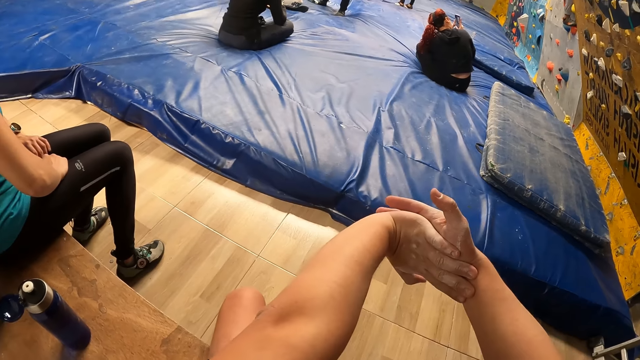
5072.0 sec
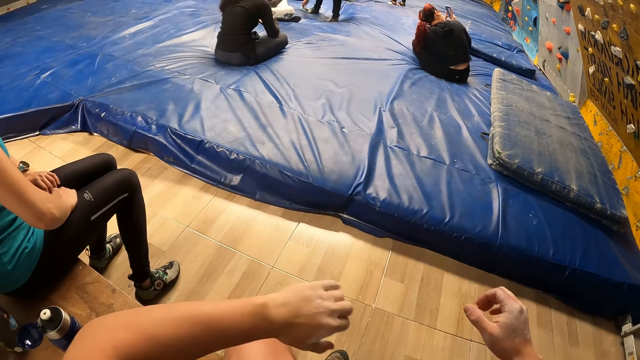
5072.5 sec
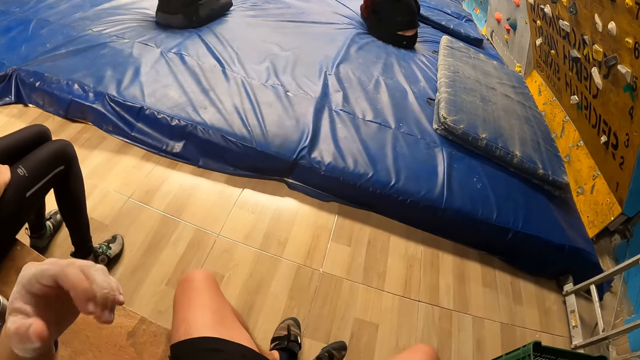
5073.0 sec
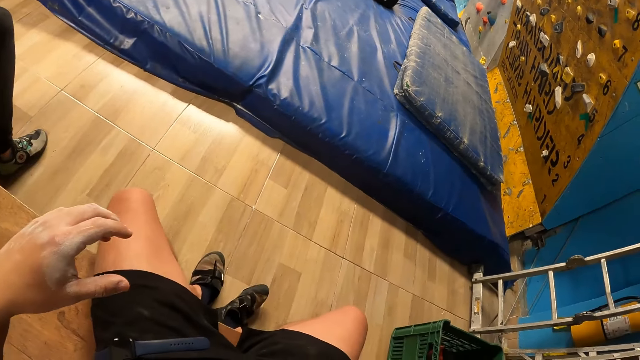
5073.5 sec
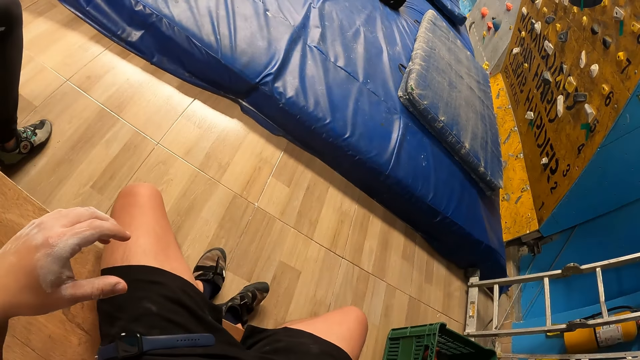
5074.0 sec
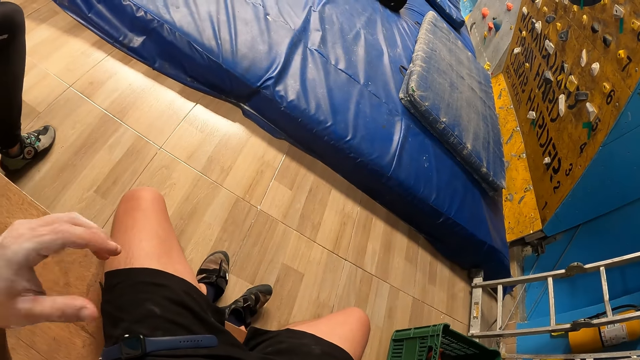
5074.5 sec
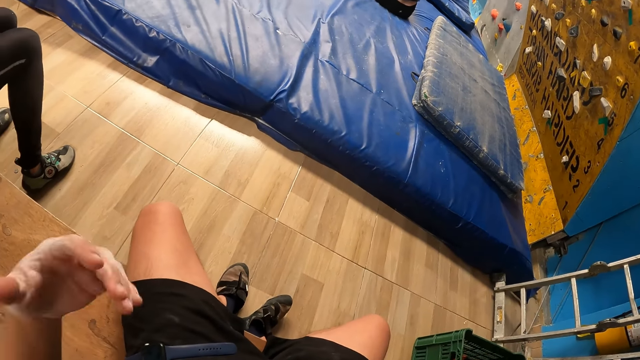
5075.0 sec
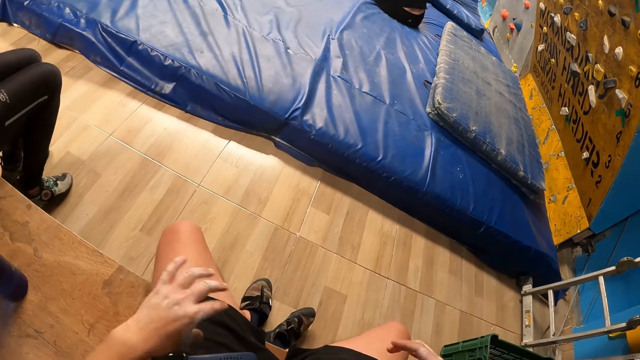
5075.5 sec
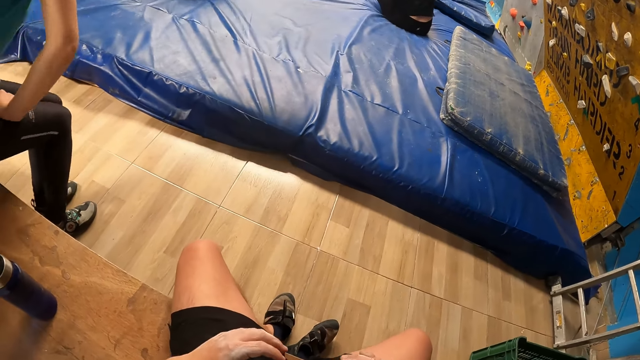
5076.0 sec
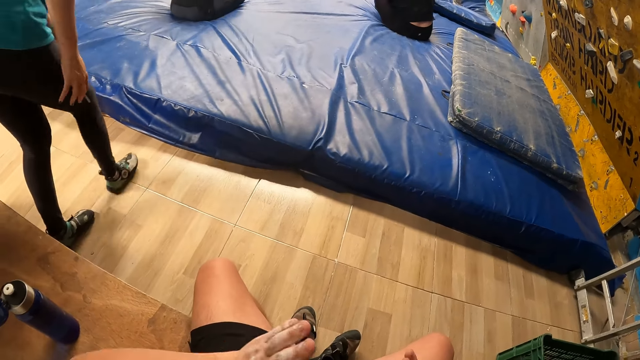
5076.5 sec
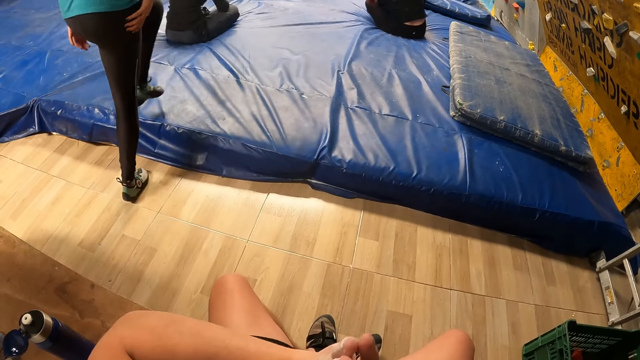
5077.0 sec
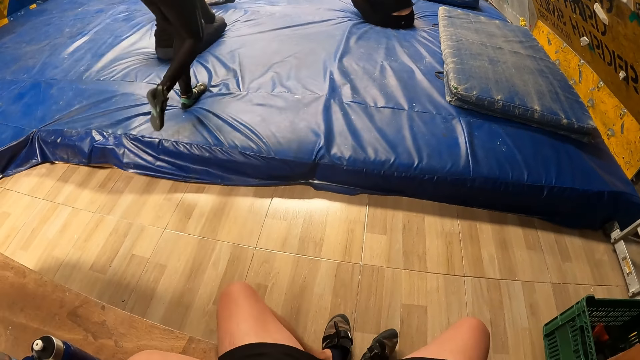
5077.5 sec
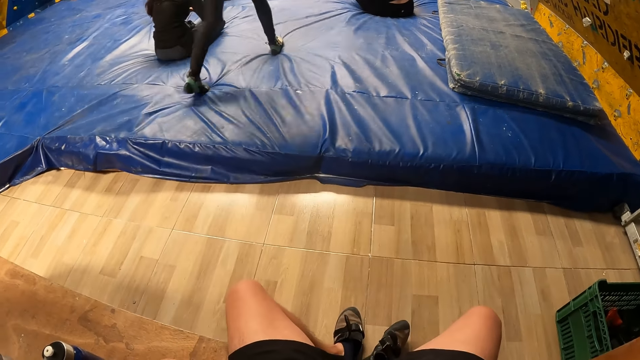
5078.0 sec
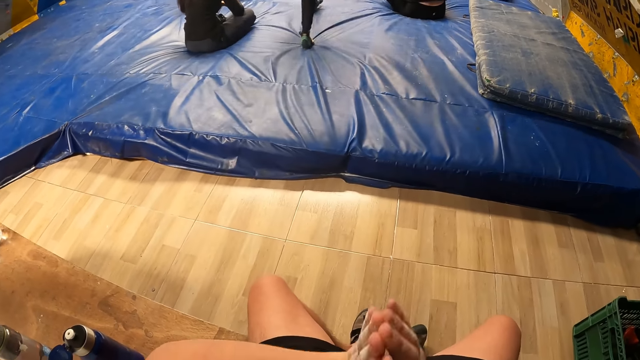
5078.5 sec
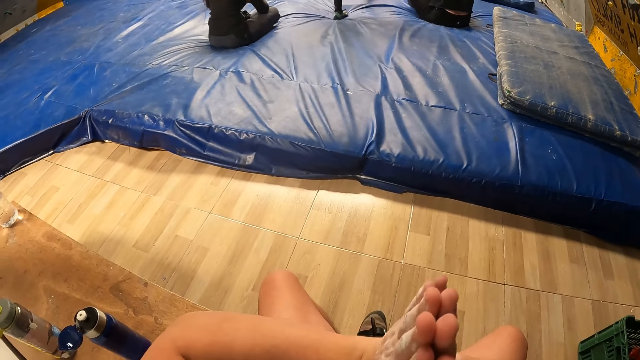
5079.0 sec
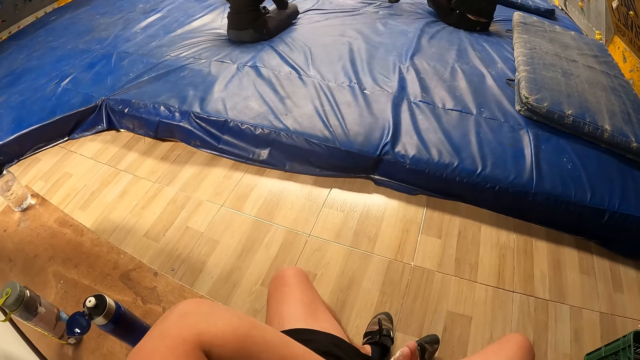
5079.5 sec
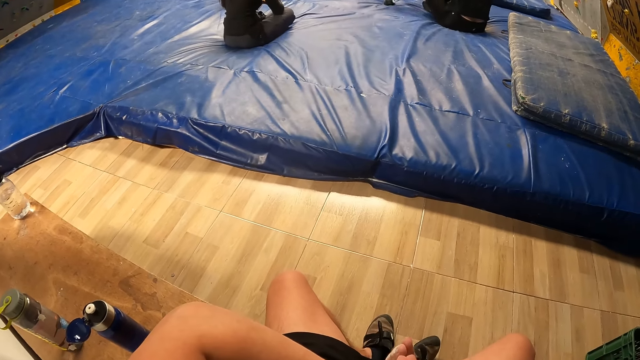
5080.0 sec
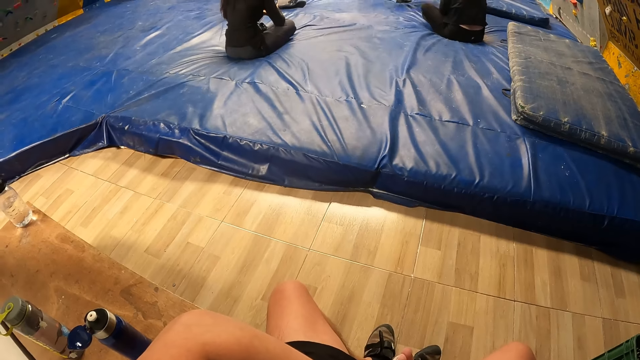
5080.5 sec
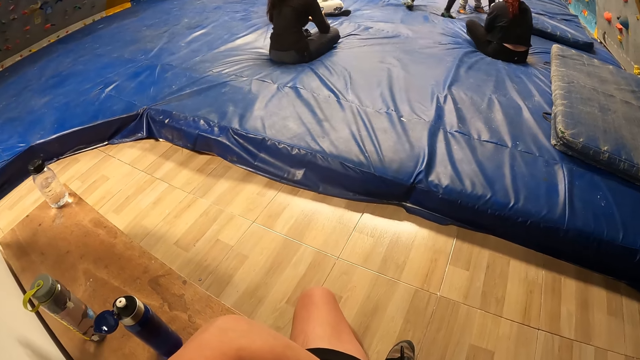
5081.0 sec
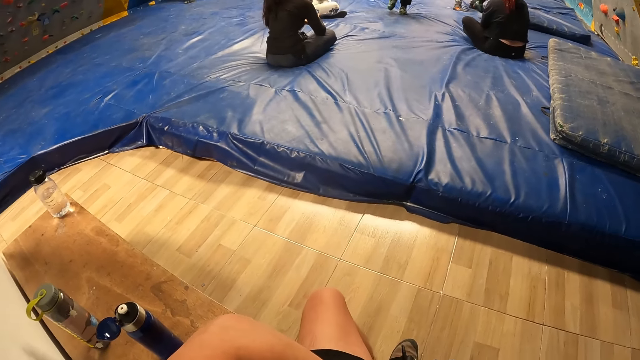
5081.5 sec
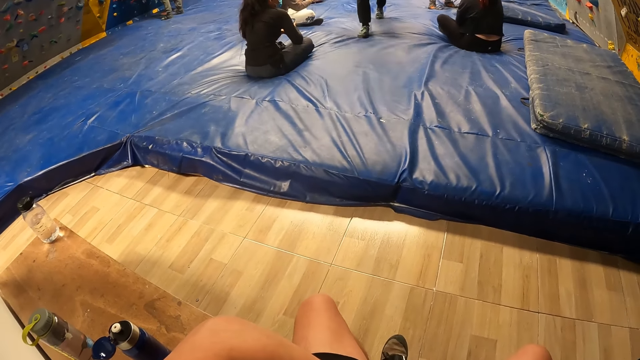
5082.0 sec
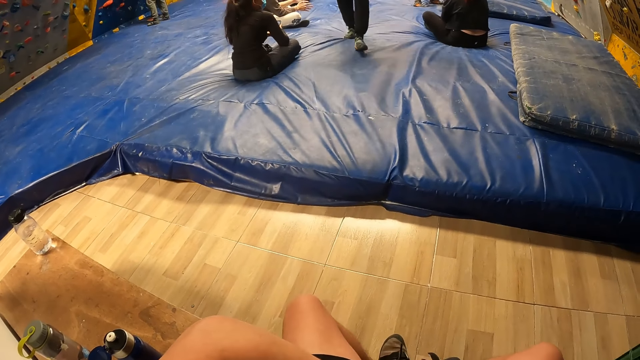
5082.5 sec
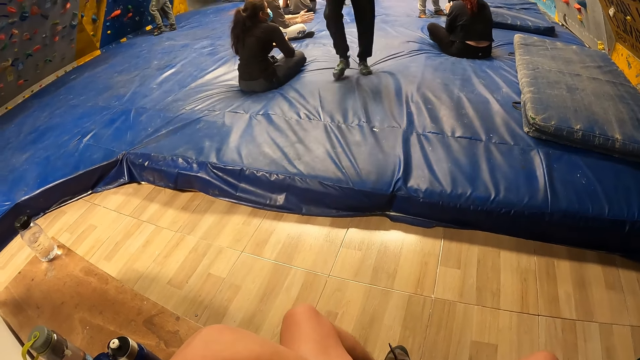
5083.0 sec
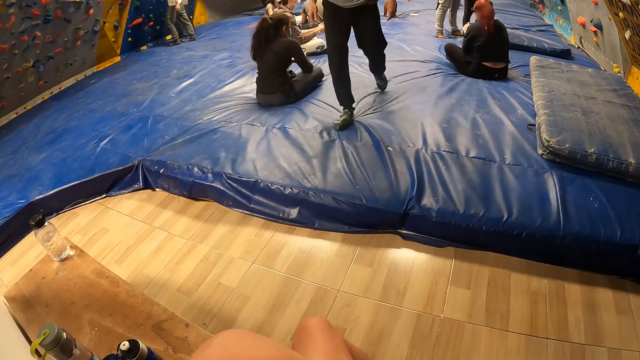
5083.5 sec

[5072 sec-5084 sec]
The camera wearer spreads hands. They shake a hand. The woman walks away from the camera wearer. The camera wearer holds hands together.

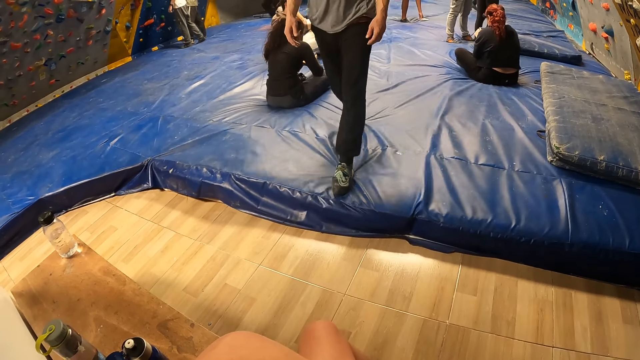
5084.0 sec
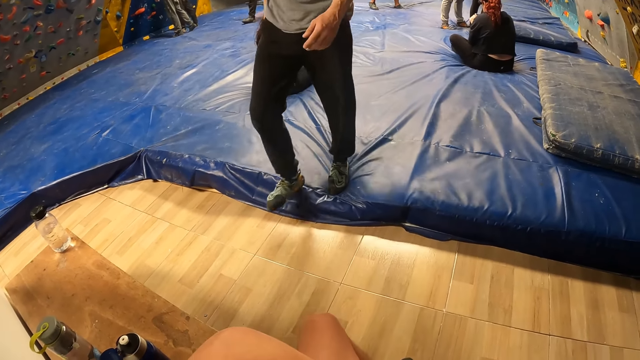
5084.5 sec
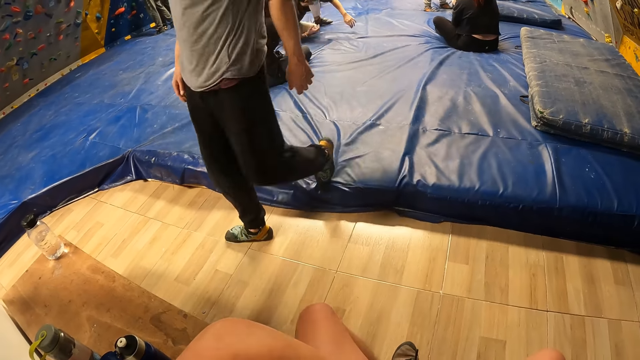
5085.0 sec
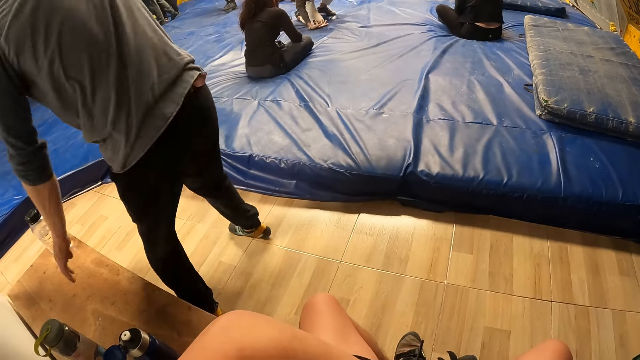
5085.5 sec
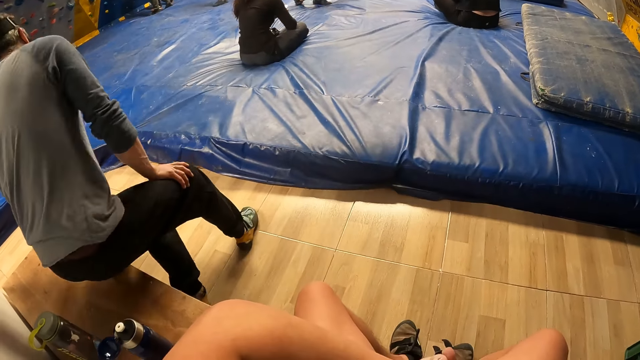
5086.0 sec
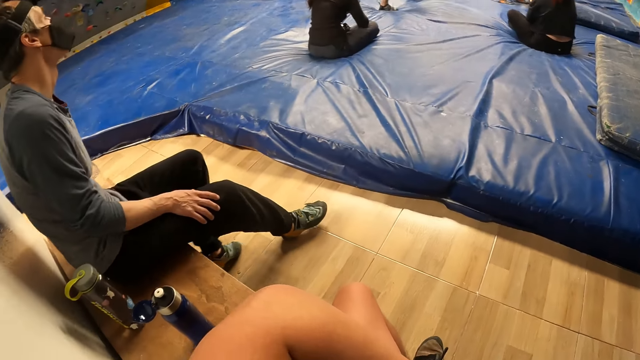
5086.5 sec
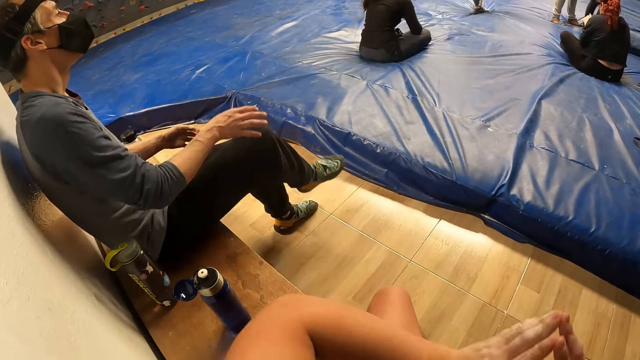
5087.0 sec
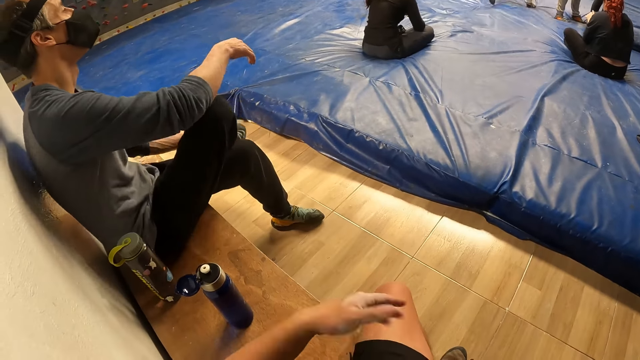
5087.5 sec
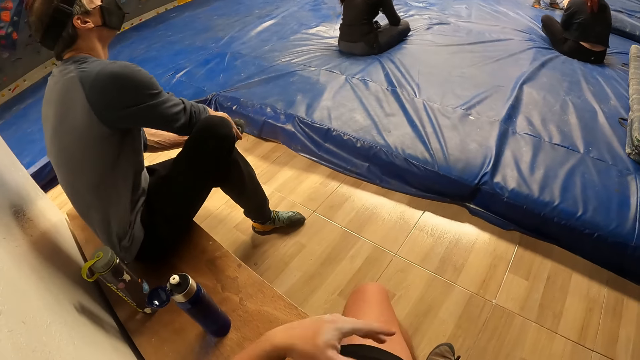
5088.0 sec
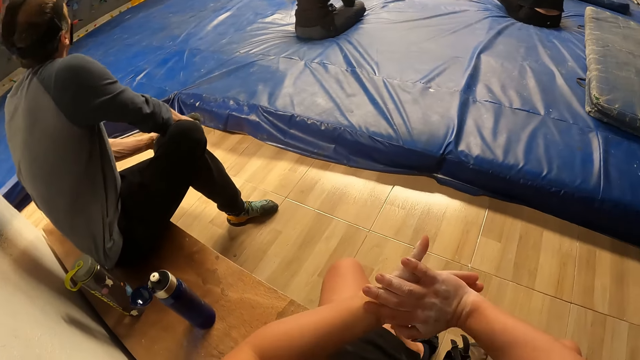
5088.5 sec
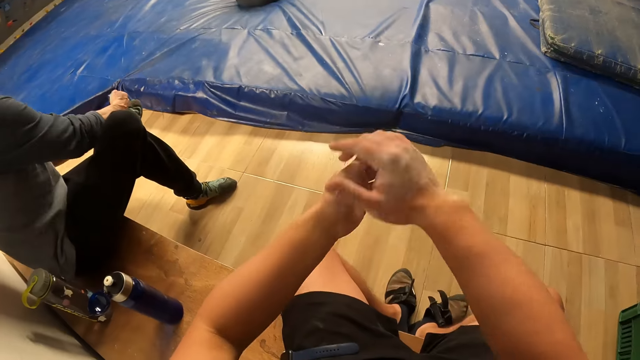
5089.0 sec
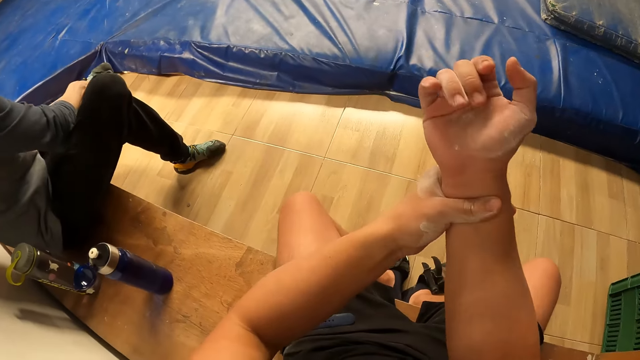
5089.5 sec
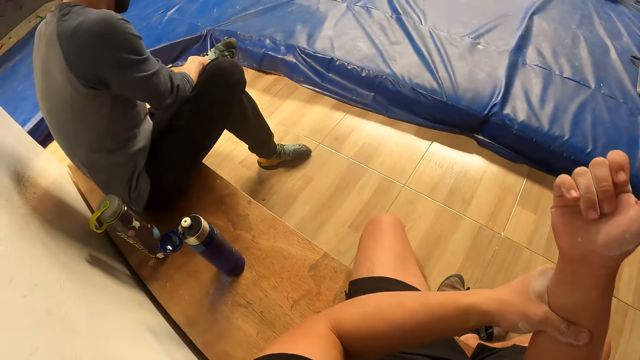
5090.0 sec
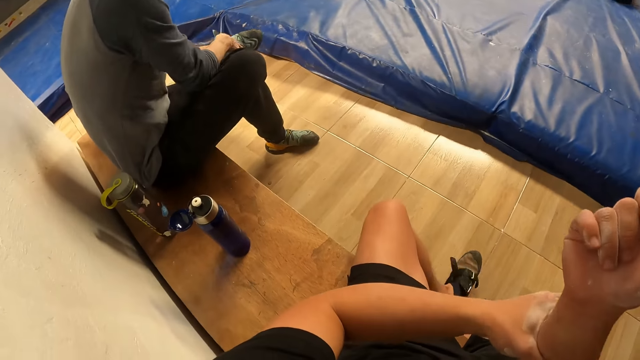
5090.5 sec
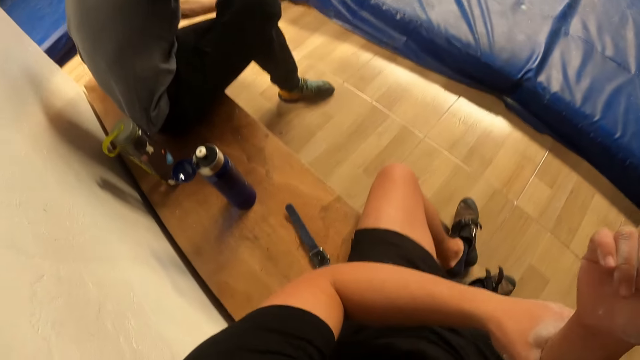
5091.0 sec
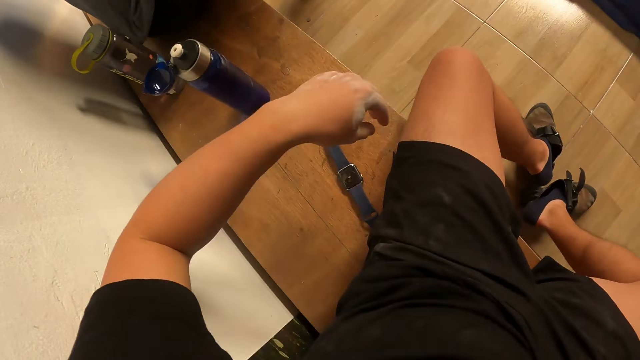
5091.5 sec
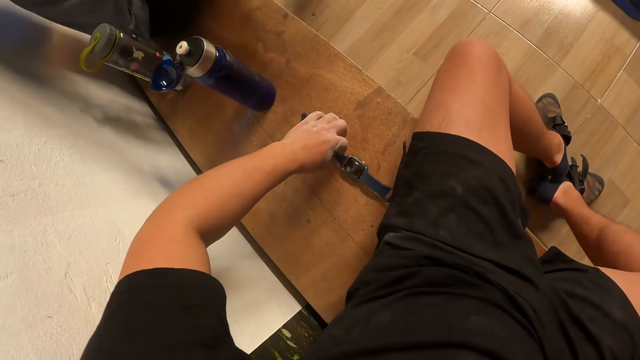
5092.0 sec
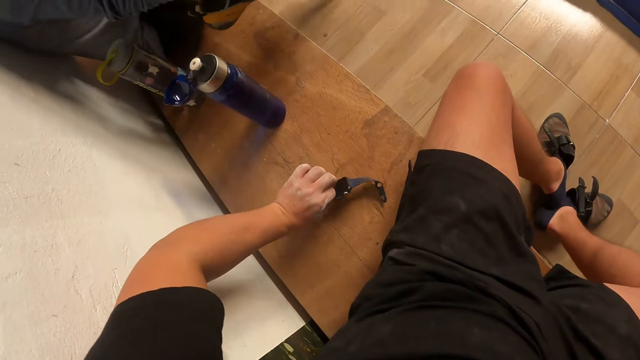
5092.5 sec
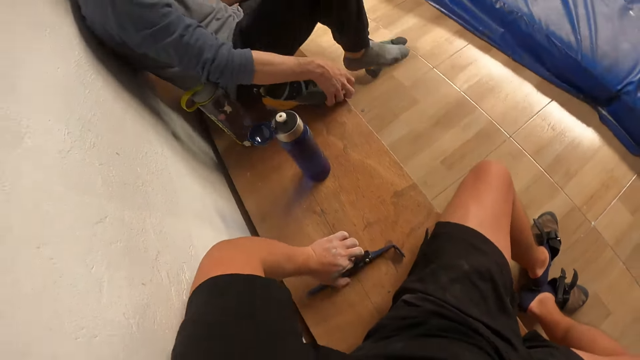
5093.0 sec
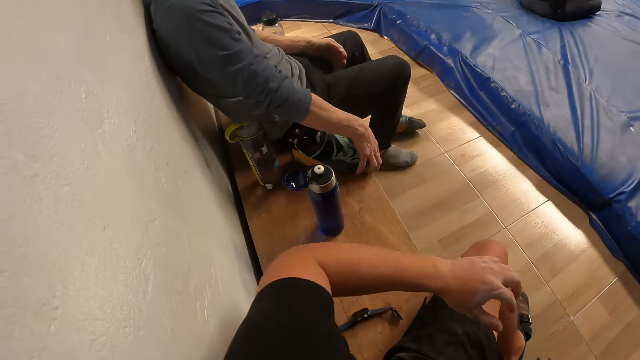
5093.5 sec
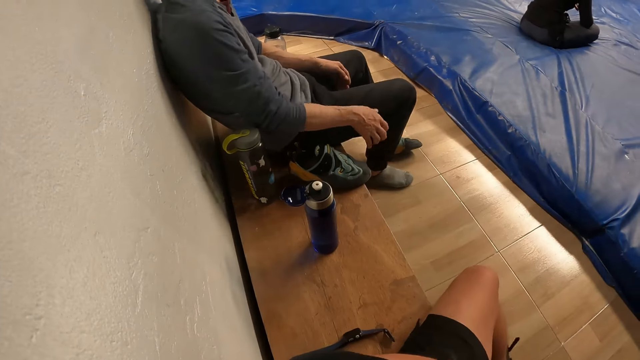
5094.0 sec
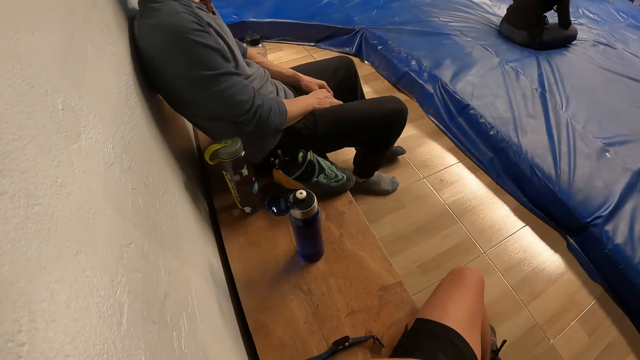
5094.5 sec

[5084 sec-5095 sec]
A man sits on the bench. The man takes off his right shoe with both hands. The camera wearer shakes a hand. He stretches hands, presses an arm. He adjusts the wrist watch on the bench with his left hand. He turns the wrist upside down. The man drops the shoe on the bench with his right hand.
